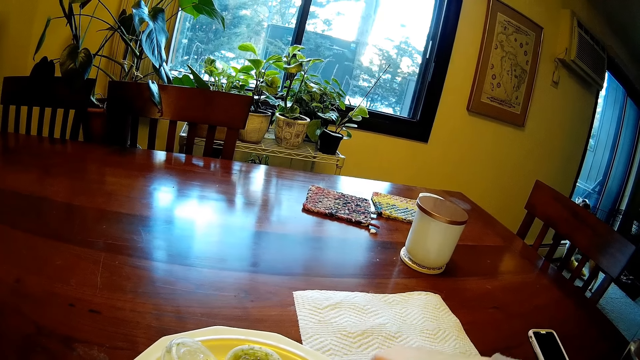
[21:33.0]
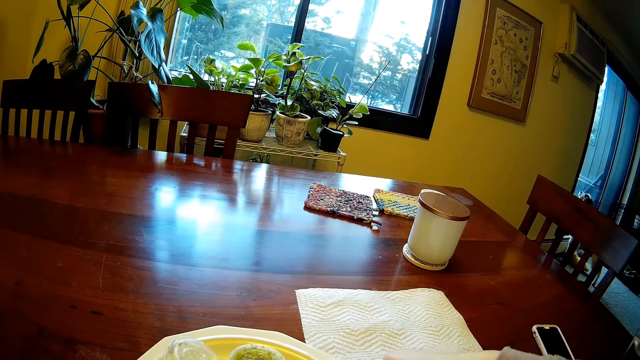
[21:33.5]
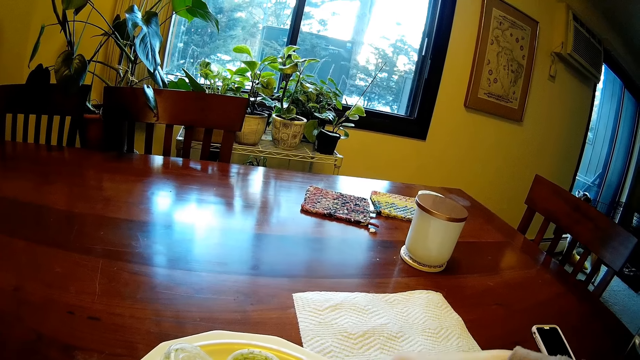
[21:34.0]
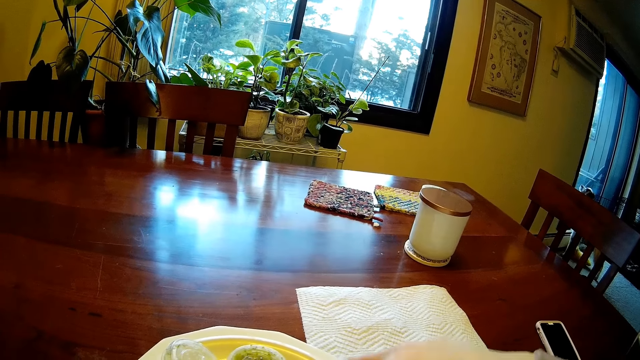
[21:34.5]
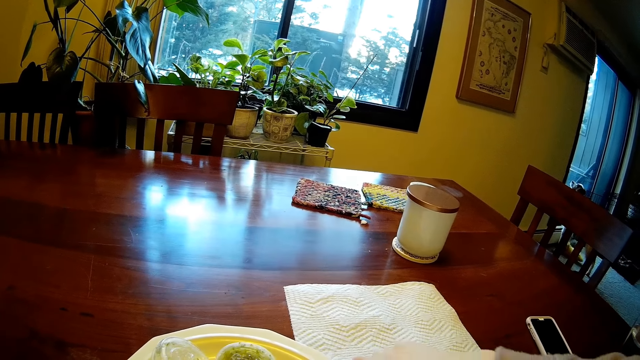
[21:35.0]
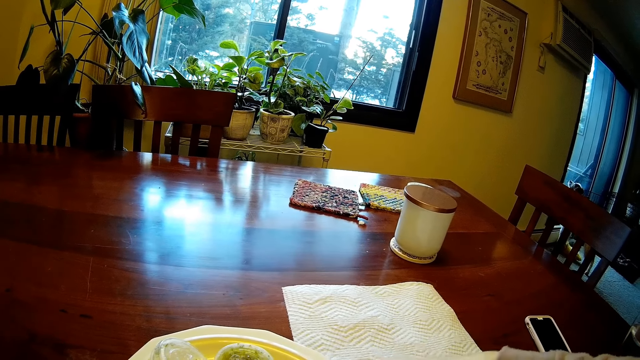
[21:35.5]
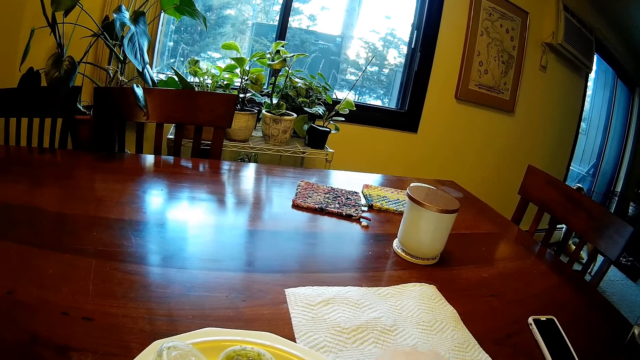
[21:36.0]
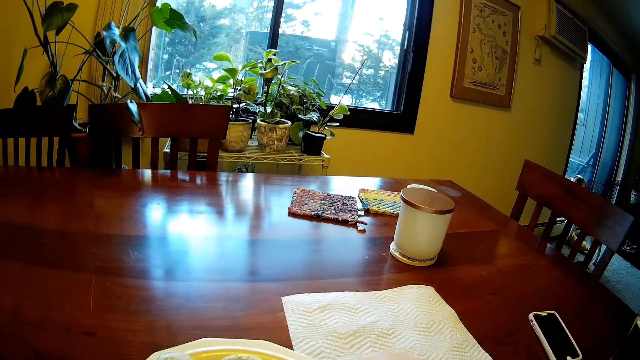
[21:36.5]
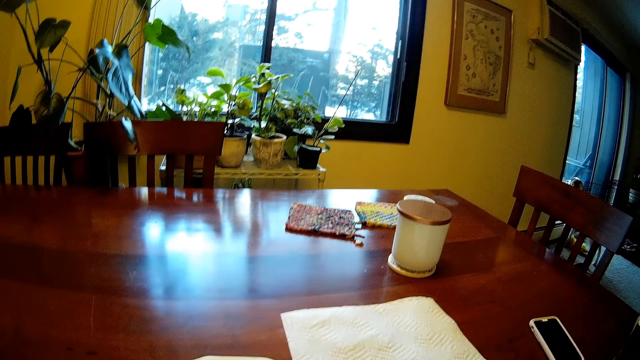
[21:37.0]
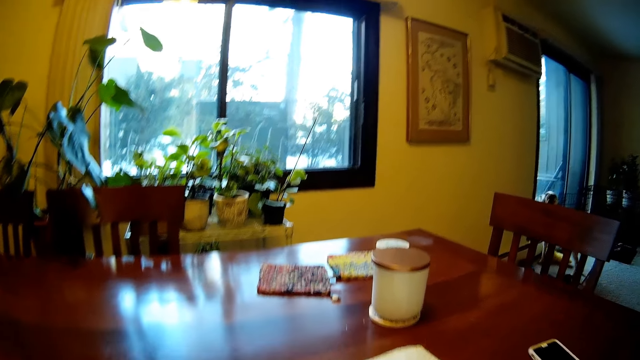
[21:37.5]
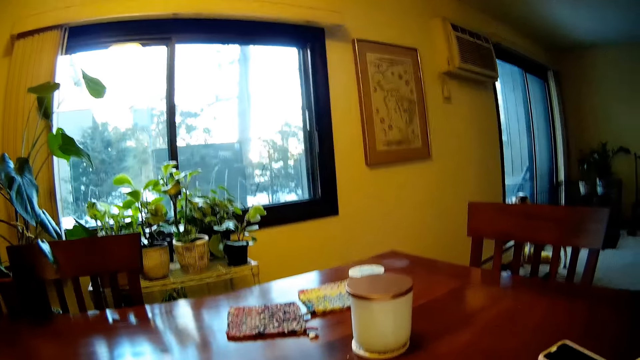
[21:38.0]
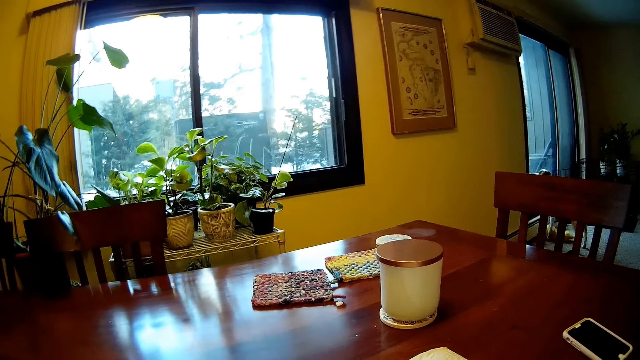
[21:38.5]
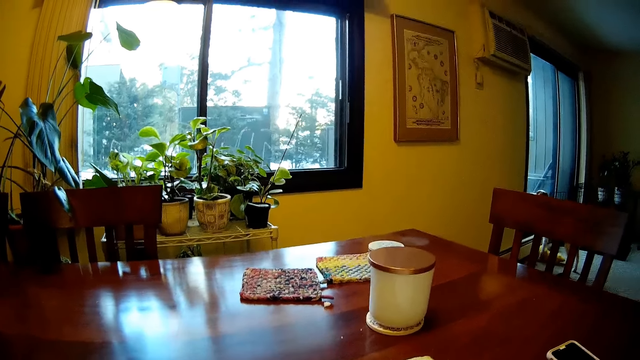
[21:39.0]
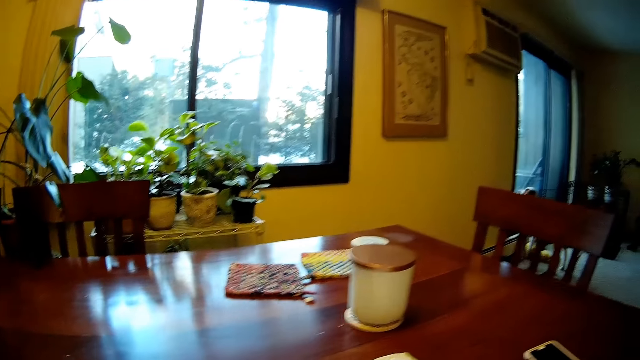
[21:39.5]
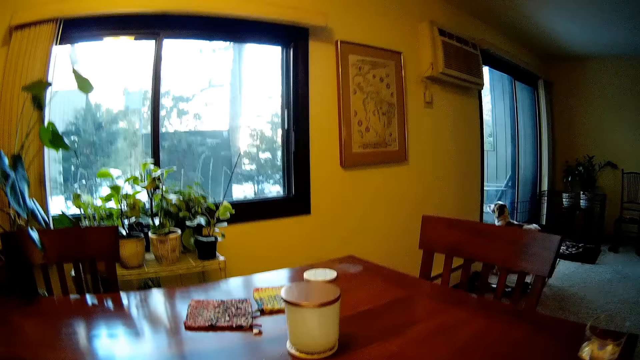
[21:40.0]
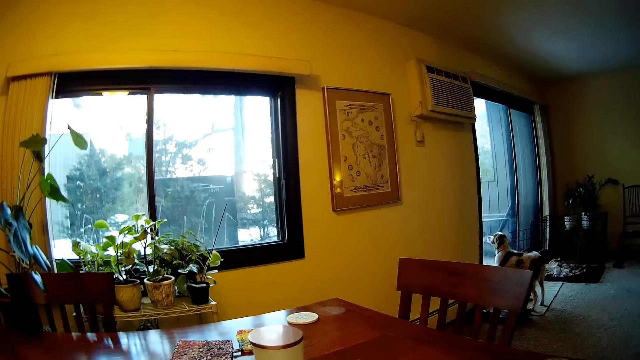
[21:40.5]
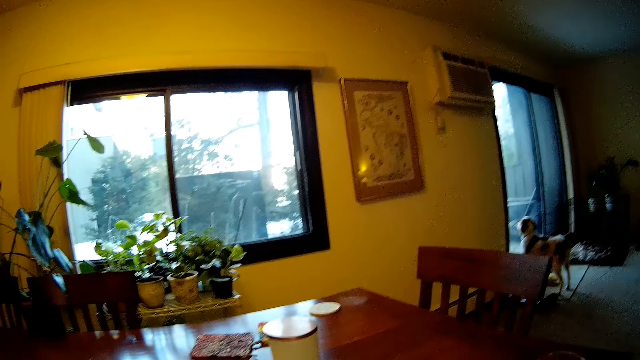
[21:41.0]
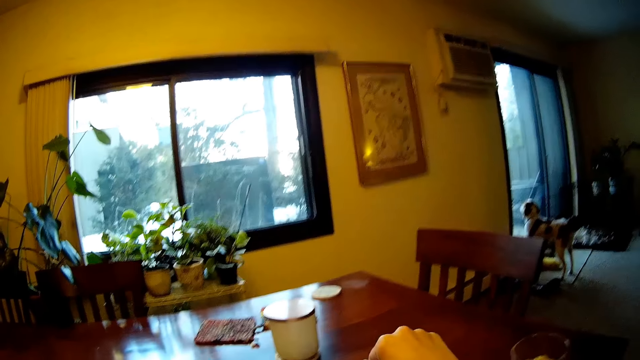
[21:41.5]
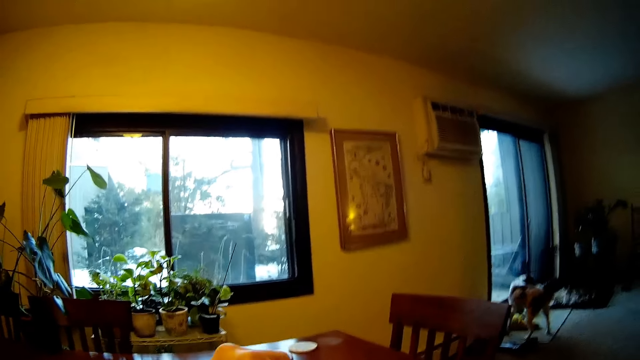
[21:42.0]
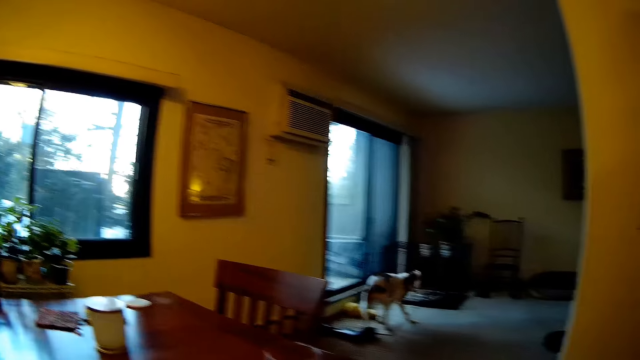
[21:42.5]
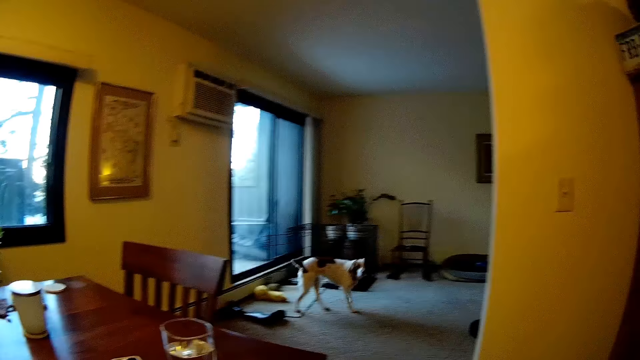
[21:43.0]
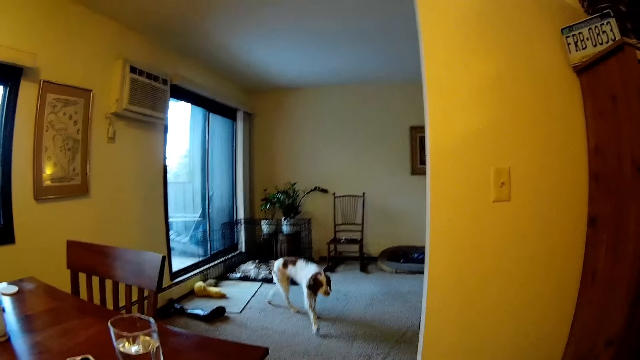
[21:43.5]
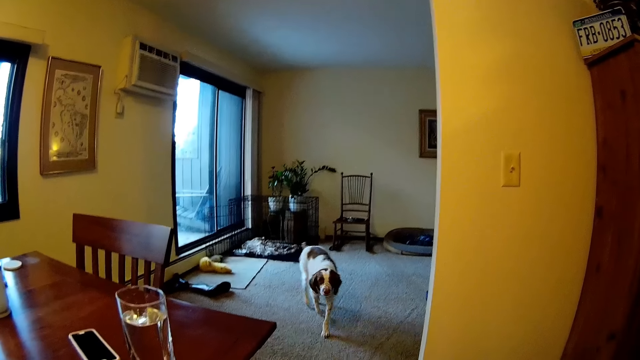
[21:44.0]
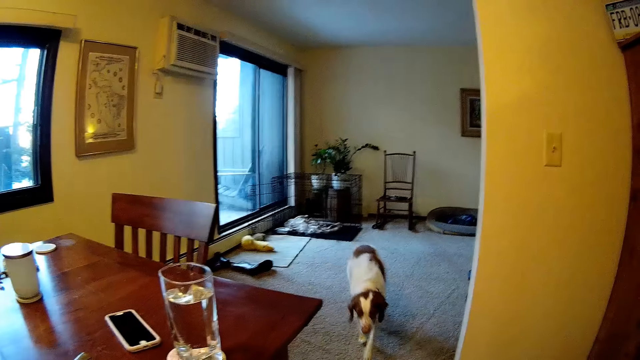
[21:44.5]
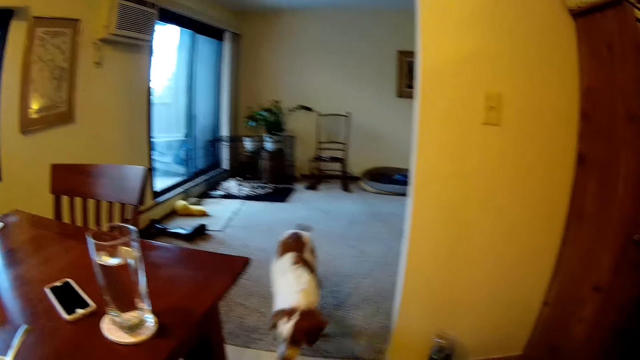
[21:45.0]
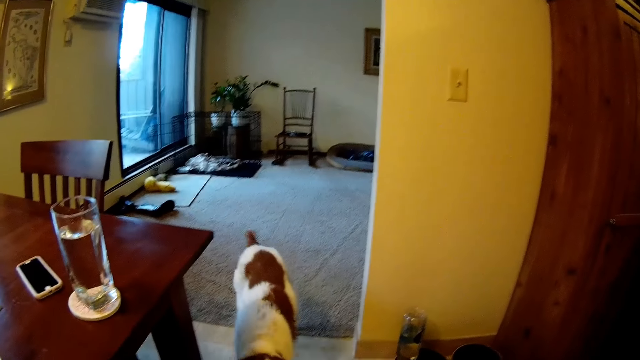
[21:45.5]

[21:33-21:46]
The camera wearer picks the meatball in the plate with both hands. They move something on top of the dining table.

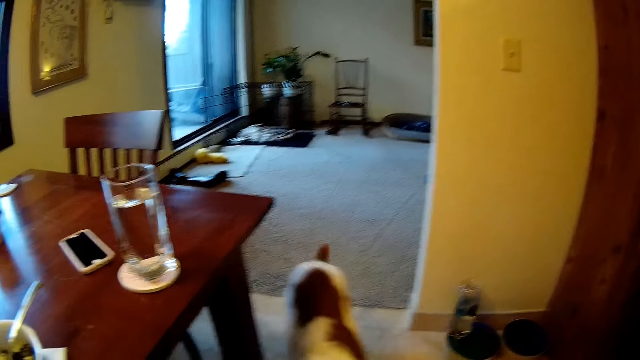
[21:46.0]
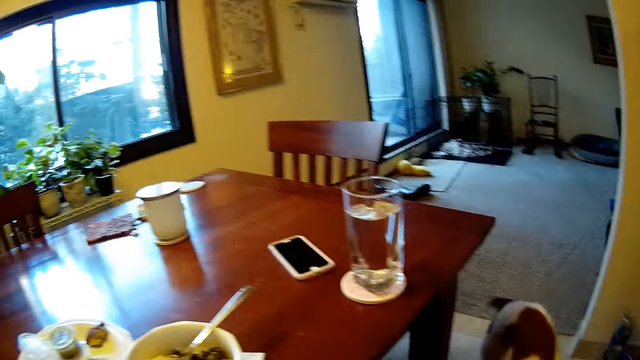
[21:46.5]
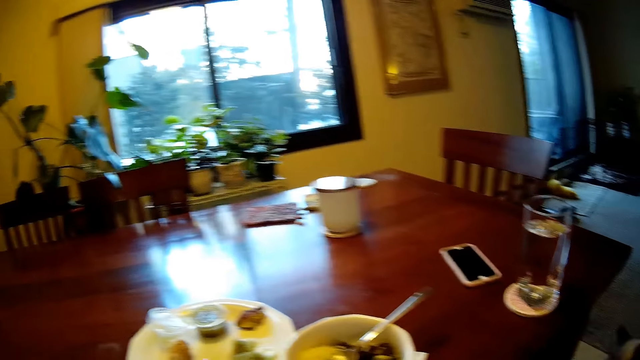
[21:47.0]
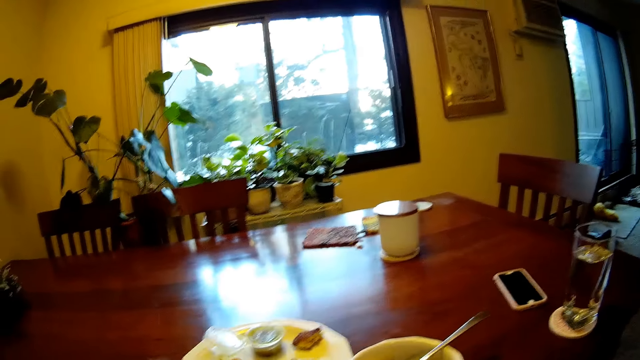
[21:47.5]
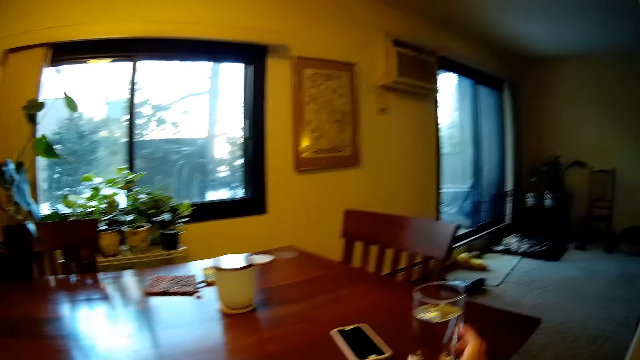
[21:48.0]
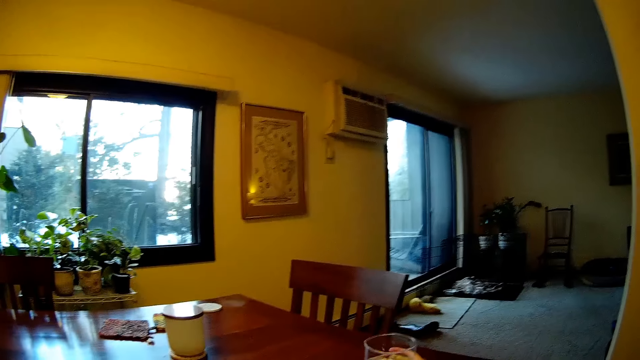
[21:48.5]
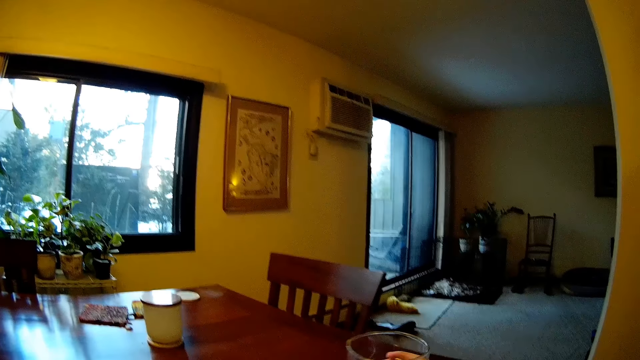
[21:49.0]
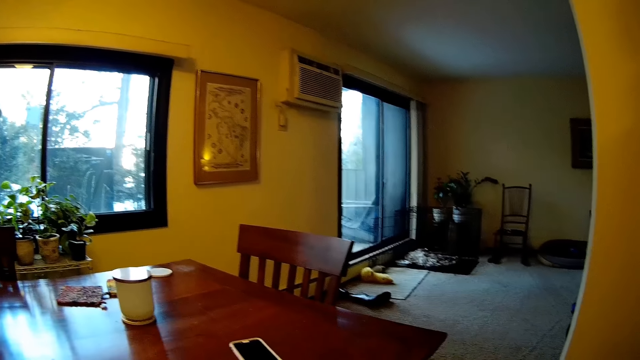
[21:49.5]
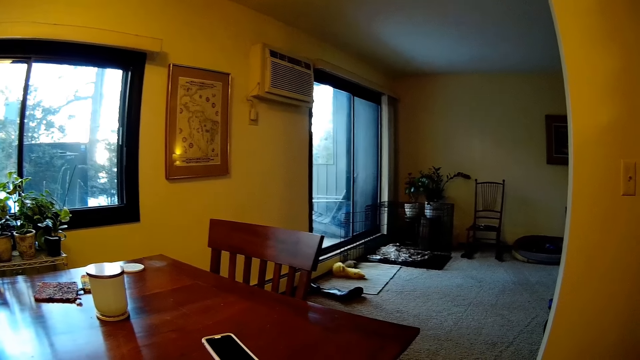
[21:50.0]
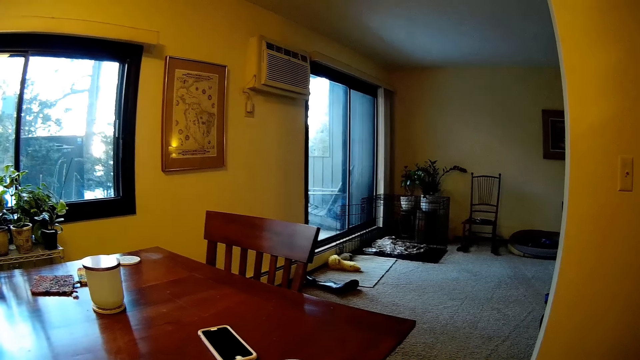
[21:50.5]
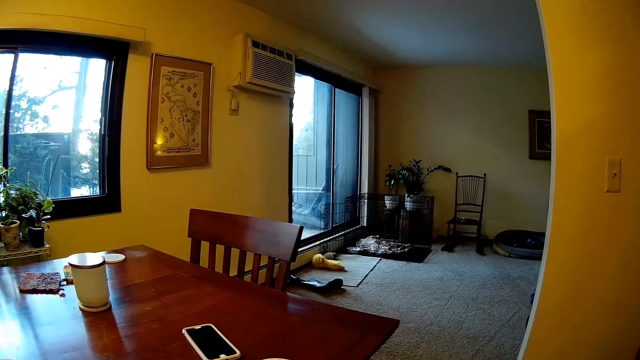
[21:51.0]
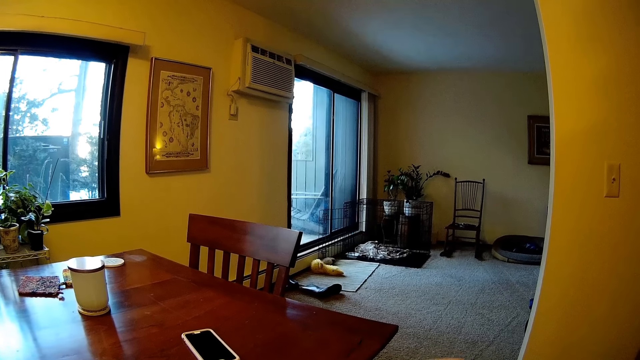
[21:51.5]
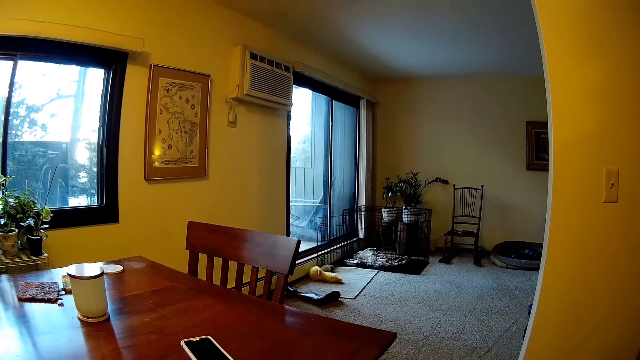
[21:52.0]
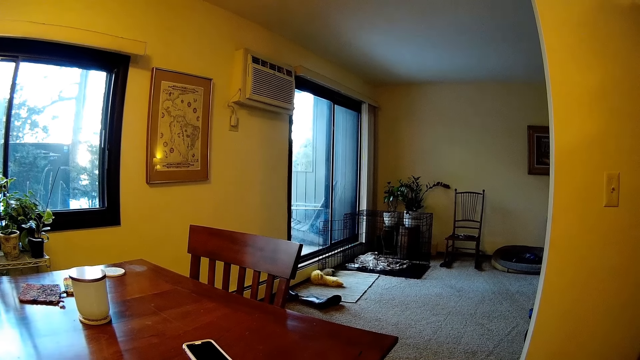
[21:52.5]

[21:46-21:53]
The camera wearer picks a glass of water on the dining table with her right hand. She touches the glass of water.
